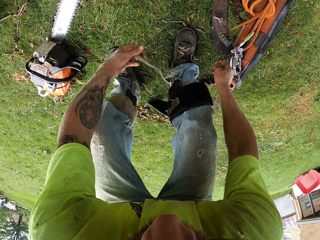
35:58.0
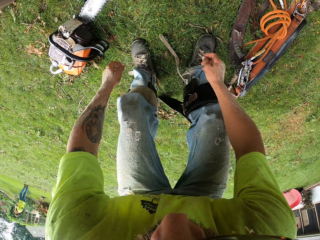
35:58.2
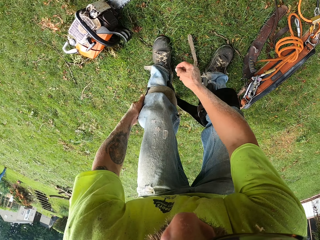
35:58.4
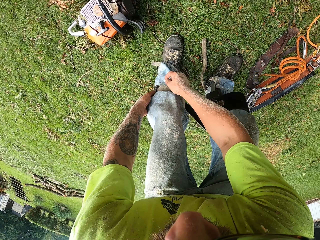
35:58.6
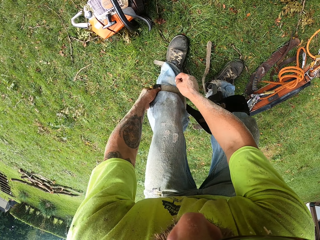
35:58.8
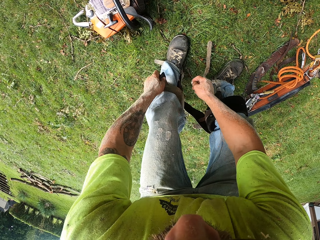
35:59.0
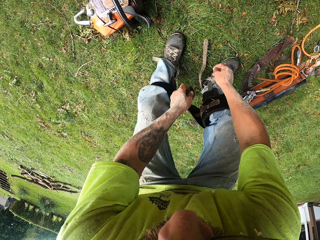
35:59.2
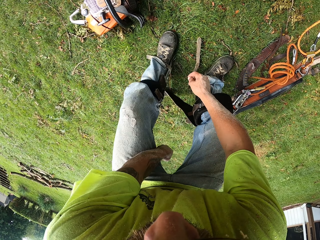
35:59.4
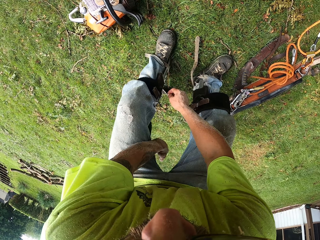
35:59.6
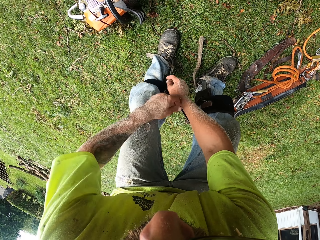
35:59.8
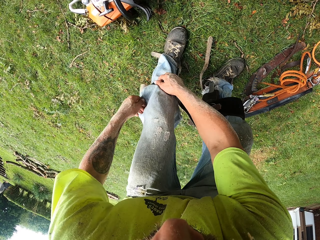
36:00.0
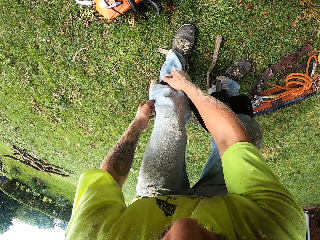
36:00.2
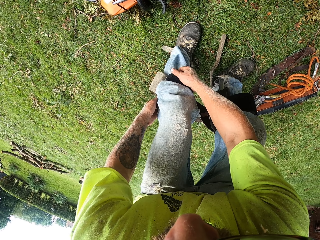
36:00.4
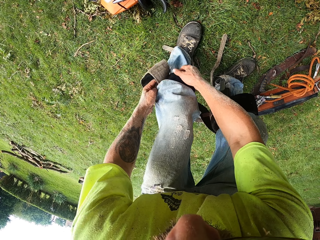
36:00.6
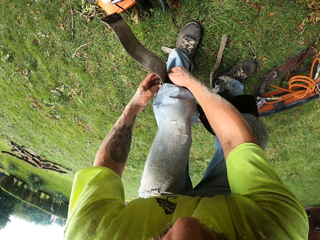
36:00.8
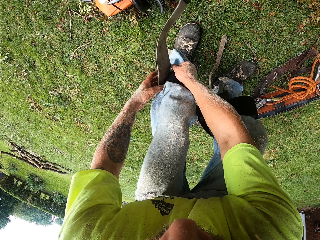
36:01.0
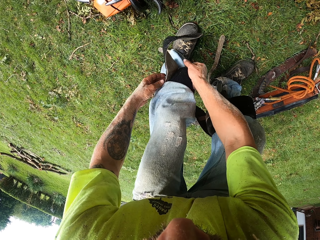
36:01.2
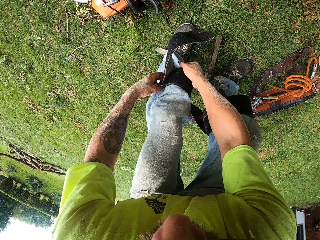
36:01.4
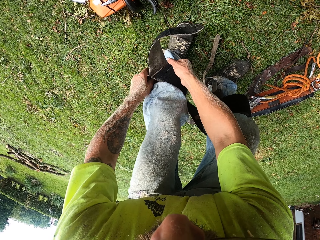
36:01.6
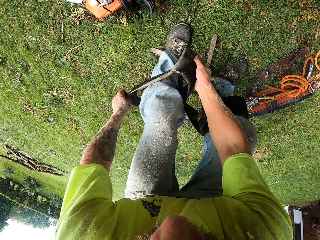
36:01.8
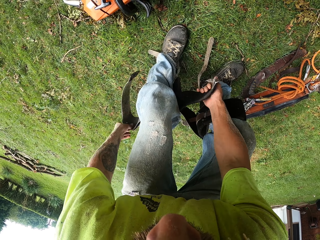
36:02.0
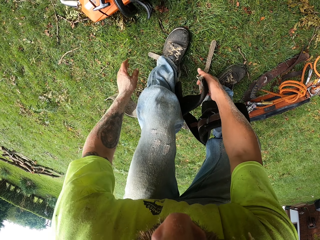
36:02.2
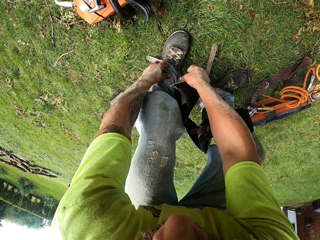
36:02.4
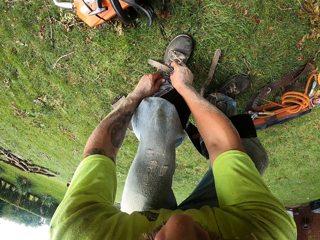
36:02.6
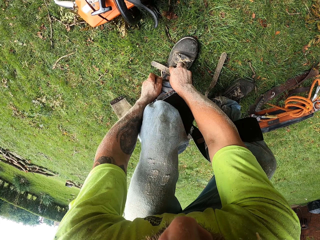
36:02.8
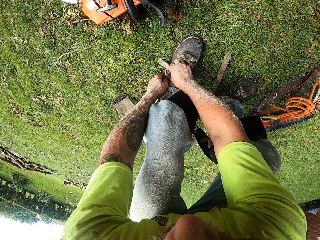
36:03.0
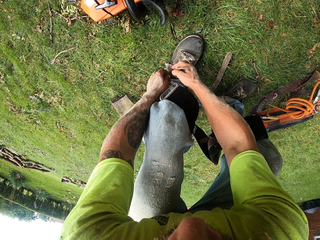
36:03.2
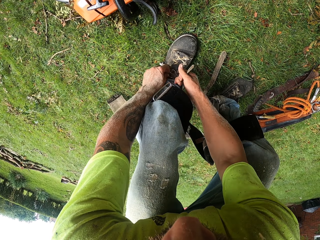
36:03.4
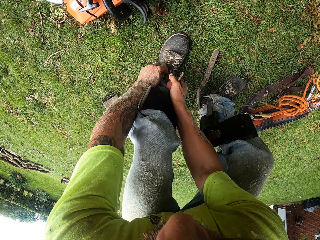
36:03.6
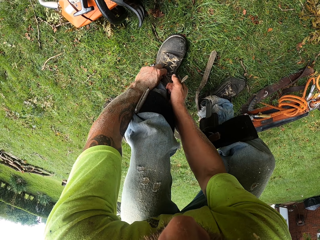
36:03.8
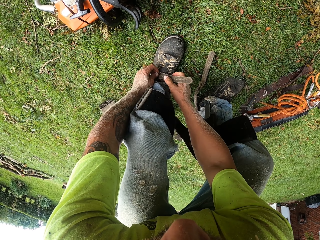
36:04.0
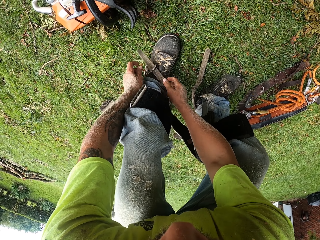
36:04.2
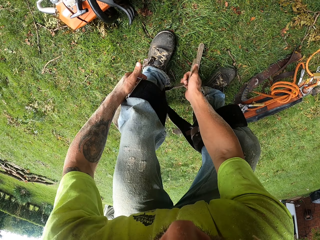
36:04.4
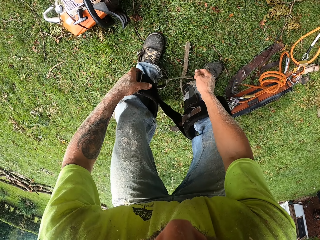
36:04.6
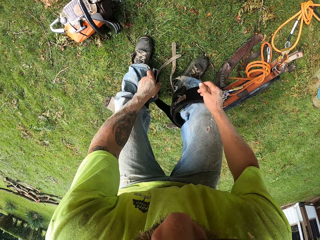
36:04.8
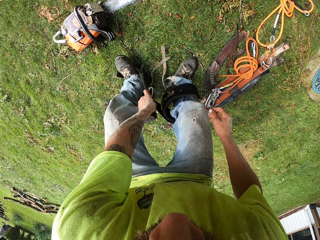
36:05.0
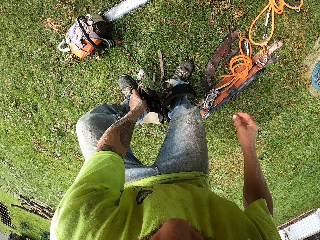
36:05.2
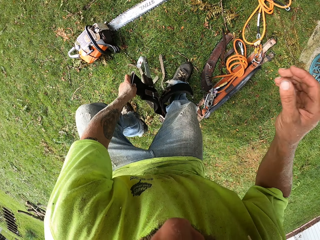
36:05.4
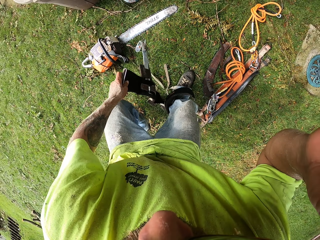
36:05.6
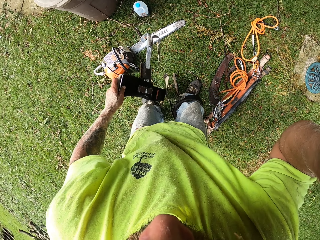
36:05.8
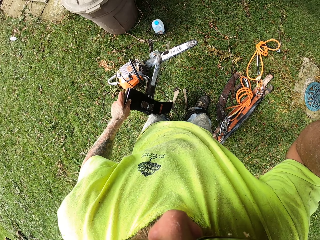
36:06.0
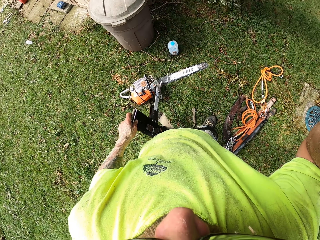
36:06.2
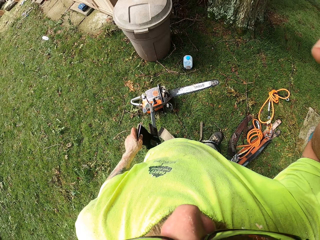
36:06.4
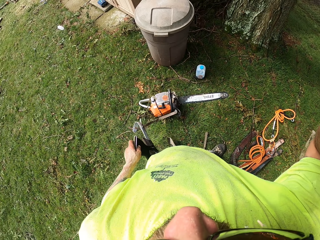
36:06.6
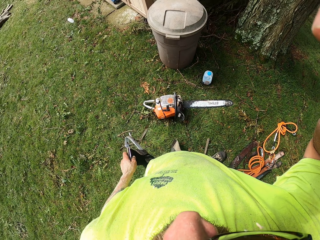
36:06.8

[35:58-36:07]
The camera wearer removes a climber kit from his left leg with his hands. He operates the camera on his head with his right hand. He takes the leg belt.
